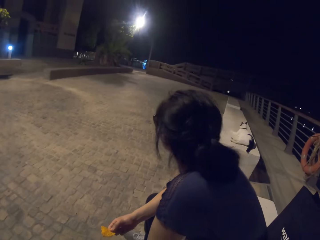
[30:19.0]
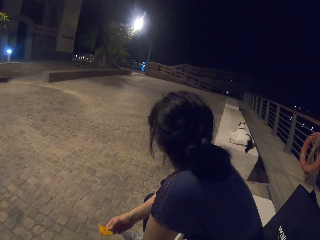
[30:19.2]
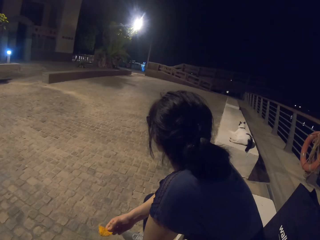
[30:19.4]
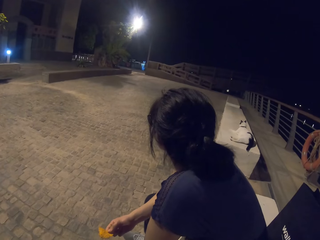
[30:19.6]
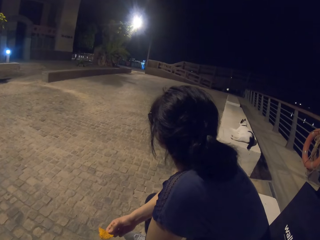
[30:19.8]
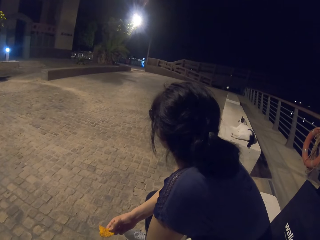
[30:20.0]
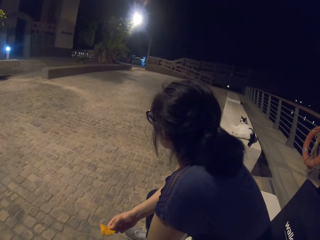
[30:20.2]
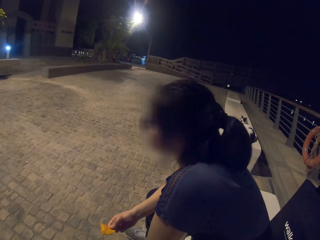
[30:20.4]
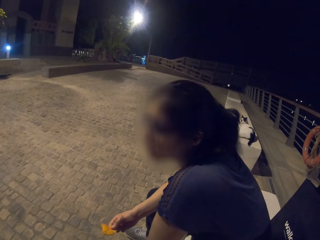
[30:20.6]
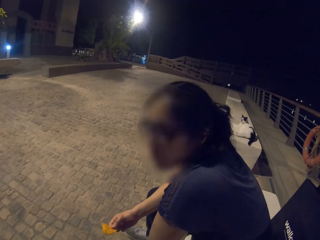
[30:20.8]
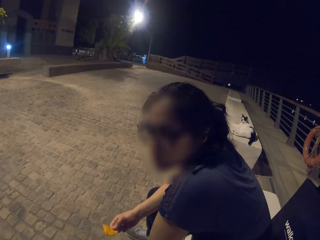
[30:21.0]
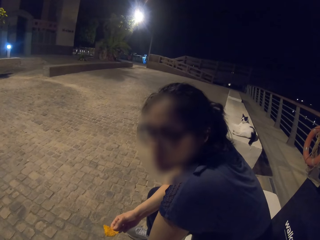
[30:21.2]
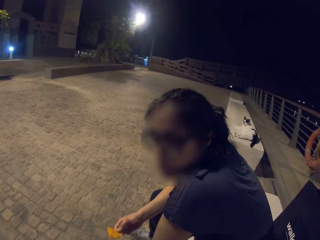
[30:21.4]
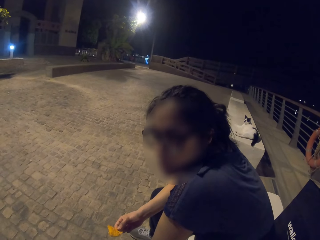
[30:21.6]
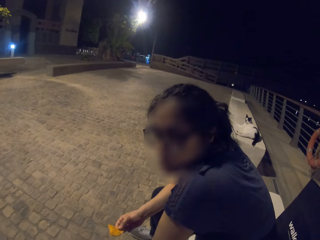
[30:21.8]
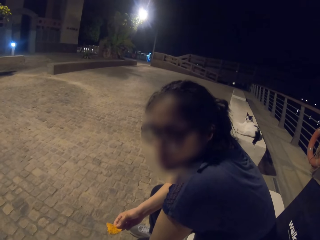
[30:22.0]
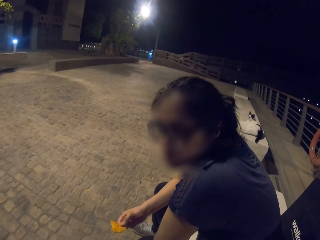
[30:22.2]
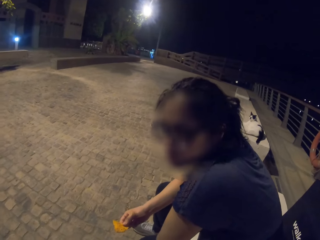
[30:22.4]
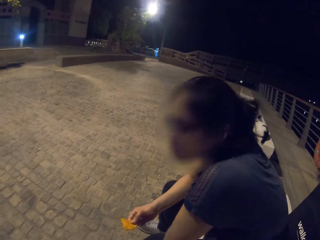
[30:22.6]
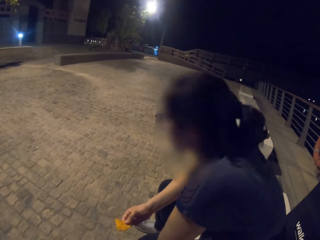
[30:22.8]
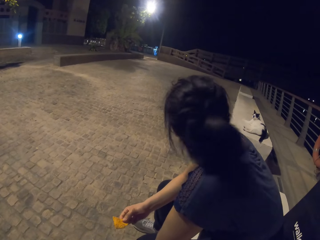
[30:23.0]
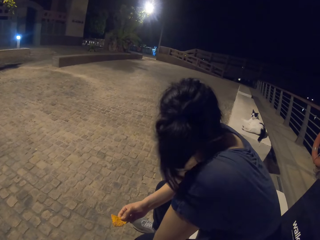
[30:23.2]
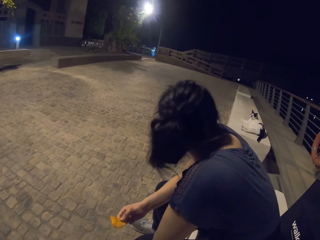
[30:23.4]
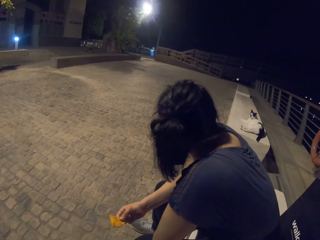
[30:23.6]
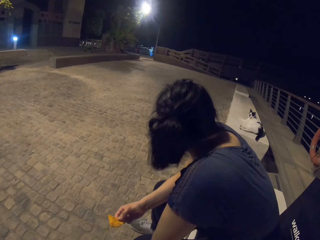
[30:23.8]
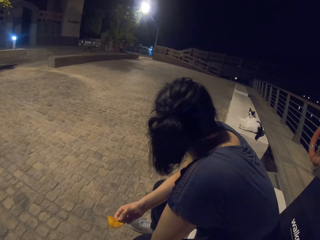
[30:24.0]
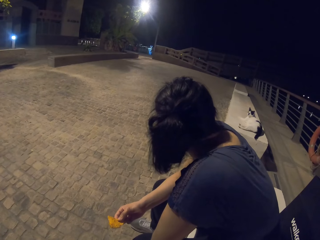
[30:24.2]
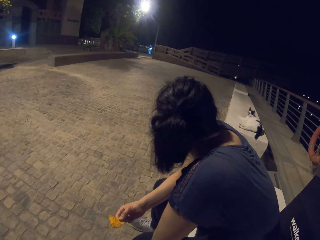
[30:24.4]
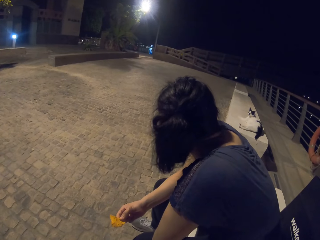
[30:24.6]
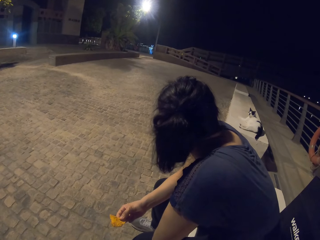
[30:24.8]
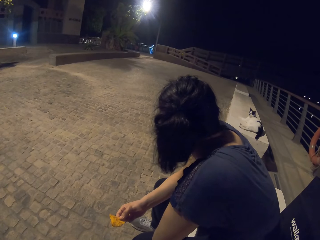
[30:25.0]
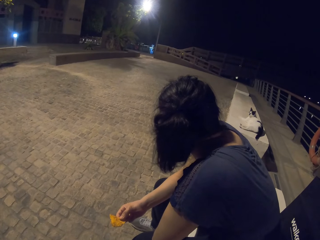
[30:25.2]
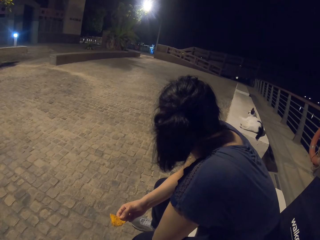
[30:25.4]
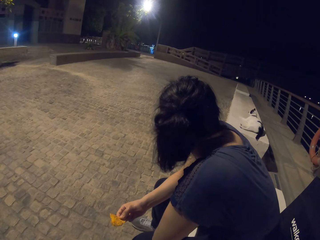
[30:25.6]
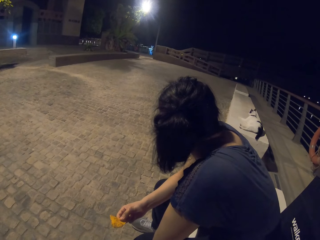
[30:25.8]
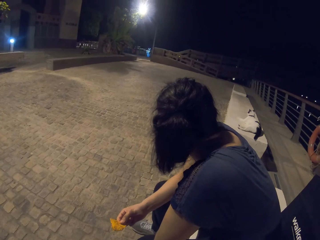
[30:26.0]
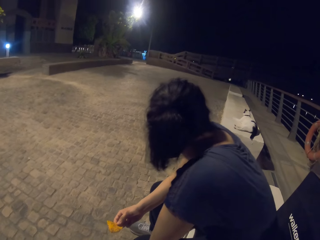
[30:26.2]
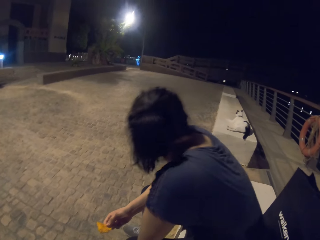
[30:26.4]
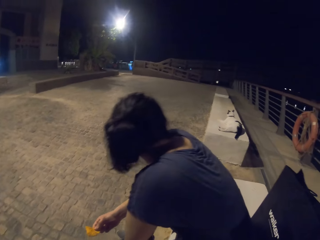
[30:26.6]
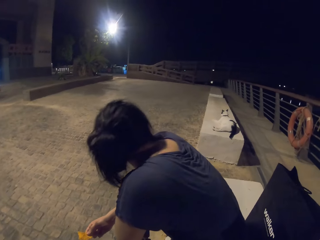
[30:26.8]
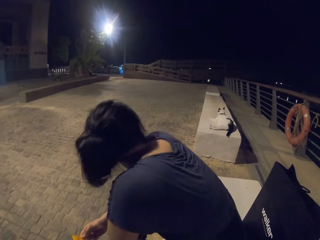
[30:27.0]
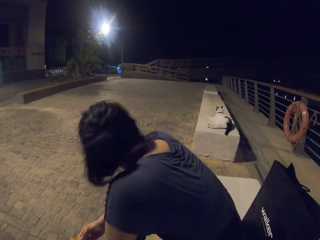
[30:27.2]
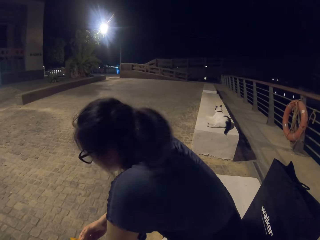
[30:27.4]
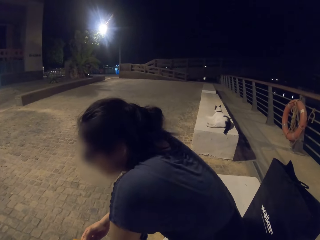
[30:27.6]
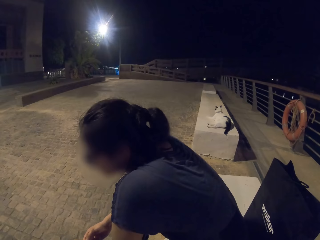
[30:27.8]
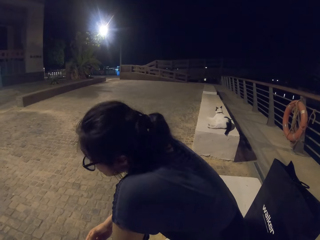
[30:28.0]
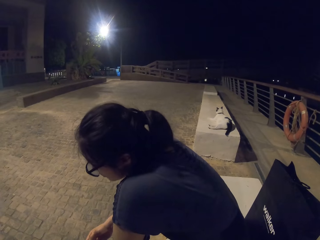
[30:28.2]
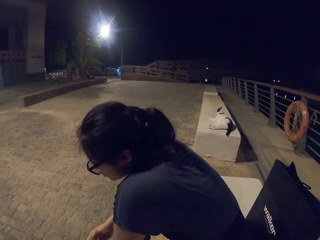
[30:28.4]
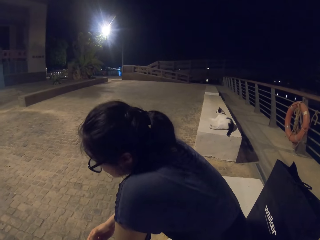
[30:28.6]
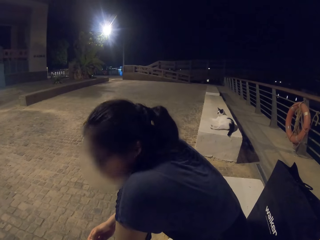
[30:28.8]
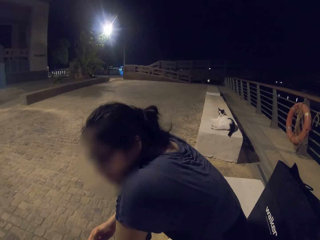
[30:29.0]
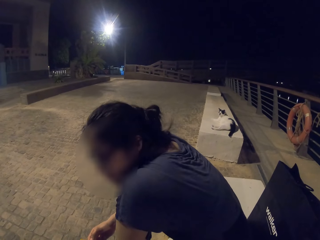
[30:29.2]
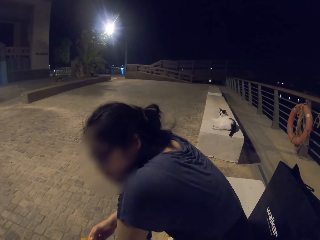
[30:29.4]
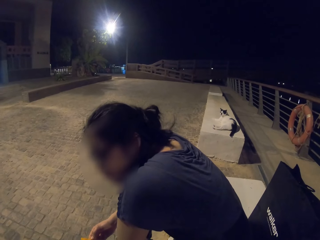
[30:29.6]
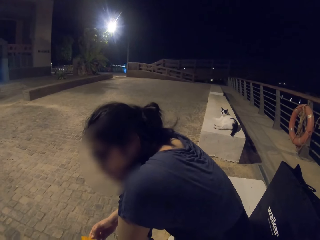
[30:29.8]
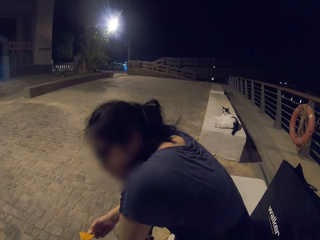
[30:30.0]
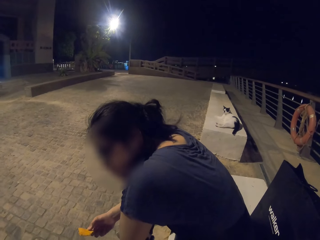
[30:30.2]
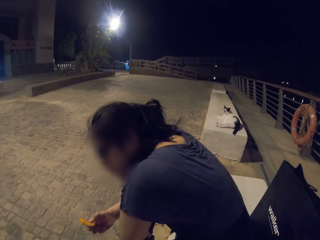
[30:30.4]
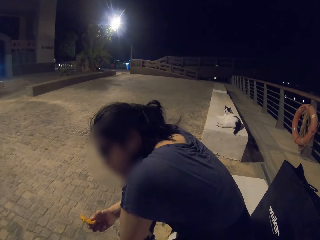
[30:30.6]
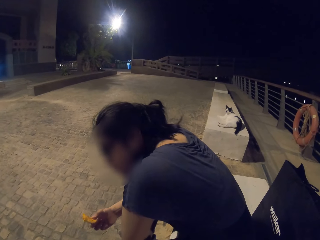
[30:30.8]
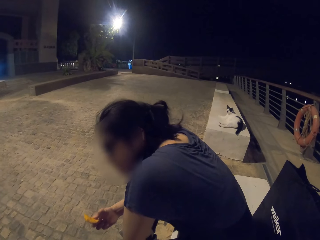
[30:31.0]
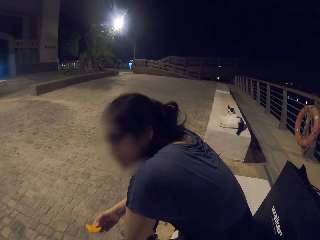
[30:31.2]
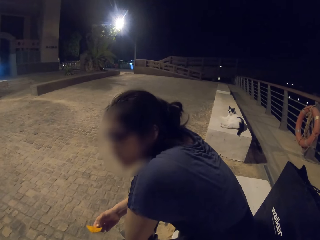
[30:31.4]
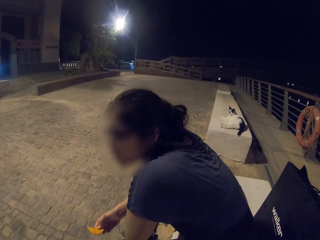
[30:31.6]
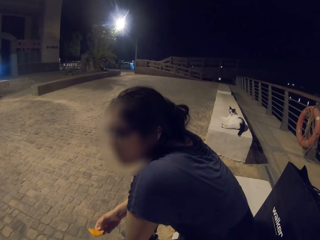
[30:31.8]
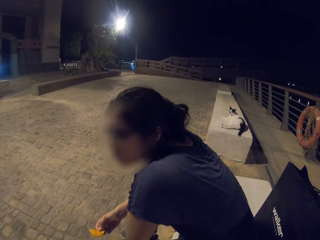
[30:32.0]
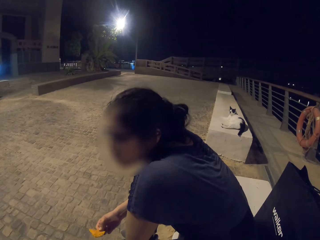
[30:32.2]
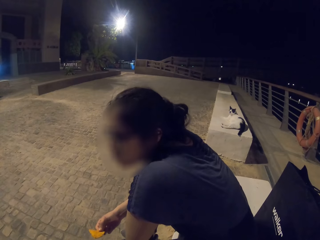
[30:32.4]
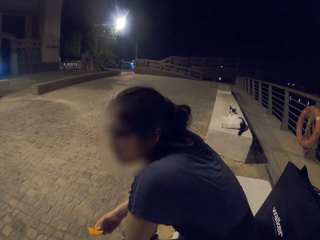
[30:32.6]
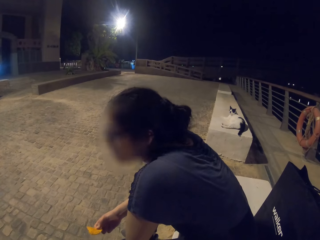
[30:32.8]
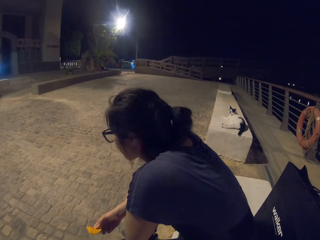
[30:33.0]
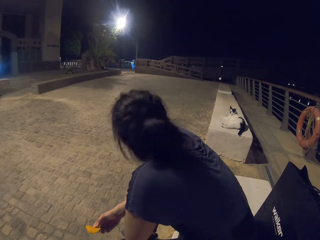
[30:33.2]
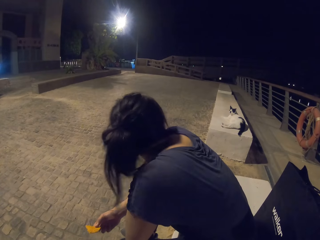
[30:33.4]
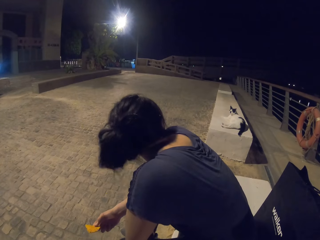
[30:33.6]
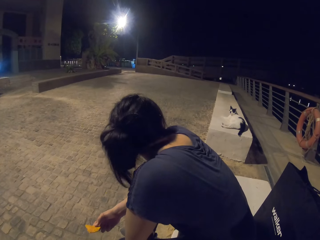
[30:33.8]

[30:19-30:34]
The camera wearer looks at a woman. They talk to the woman.

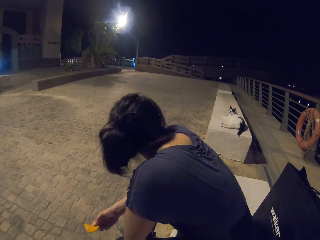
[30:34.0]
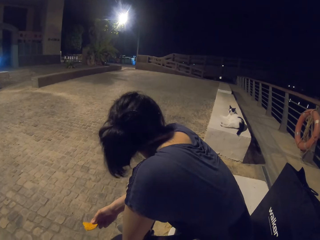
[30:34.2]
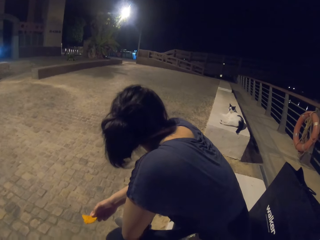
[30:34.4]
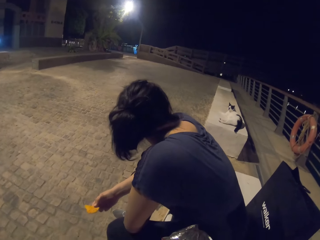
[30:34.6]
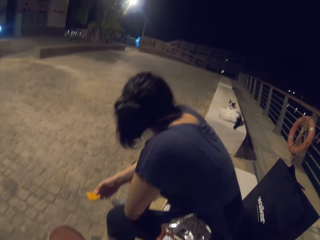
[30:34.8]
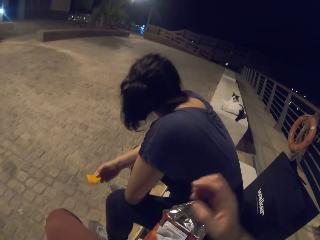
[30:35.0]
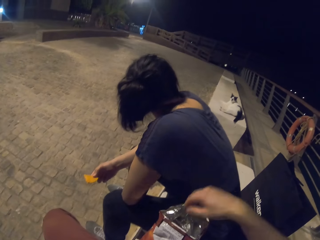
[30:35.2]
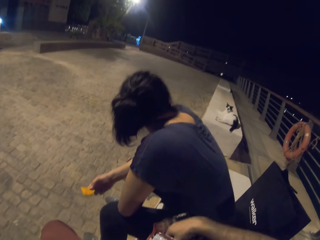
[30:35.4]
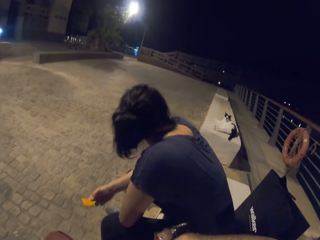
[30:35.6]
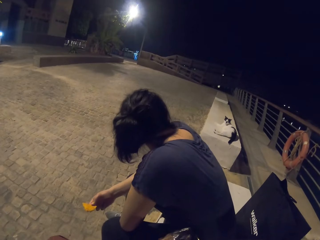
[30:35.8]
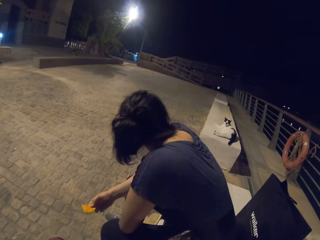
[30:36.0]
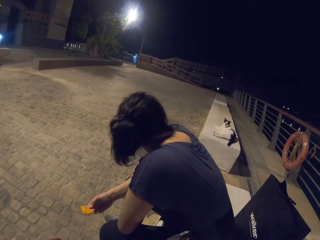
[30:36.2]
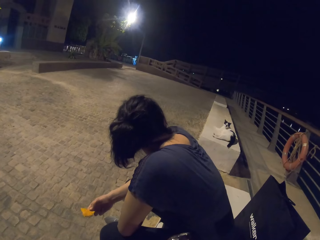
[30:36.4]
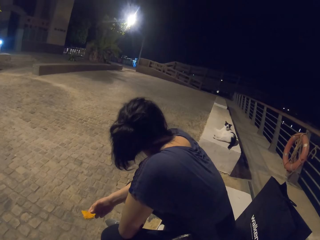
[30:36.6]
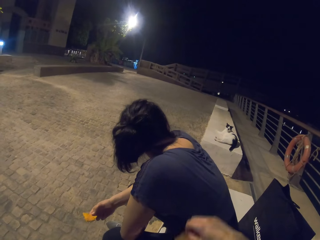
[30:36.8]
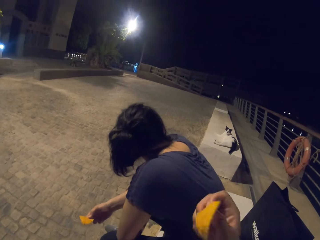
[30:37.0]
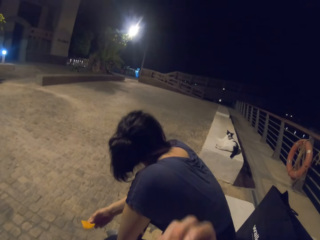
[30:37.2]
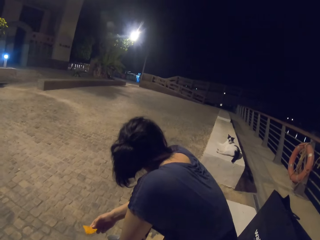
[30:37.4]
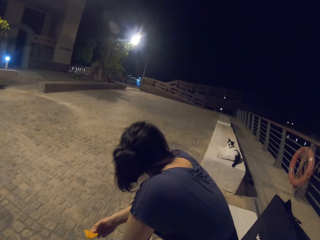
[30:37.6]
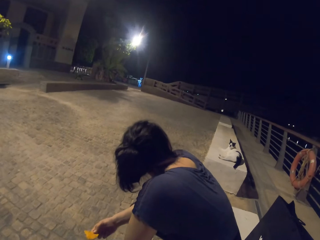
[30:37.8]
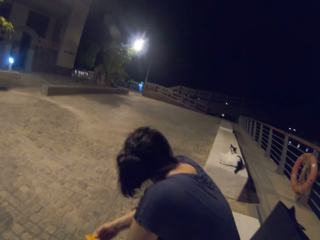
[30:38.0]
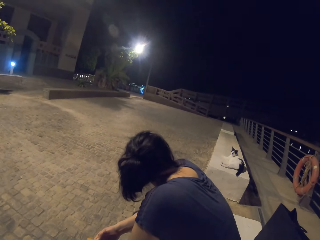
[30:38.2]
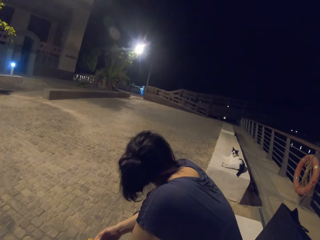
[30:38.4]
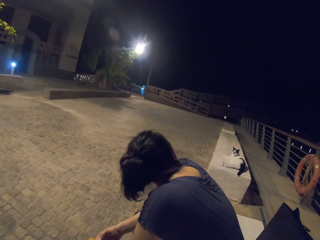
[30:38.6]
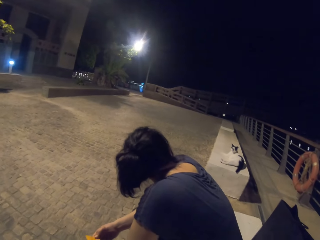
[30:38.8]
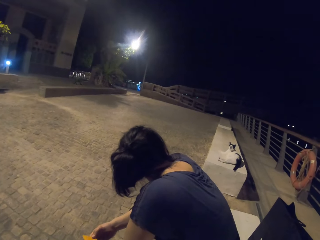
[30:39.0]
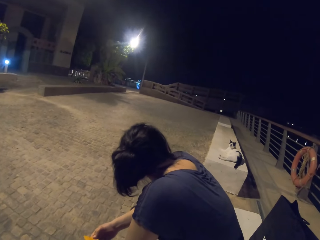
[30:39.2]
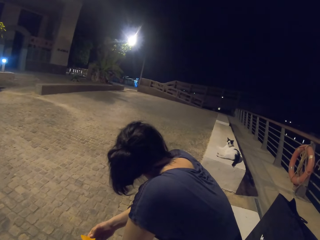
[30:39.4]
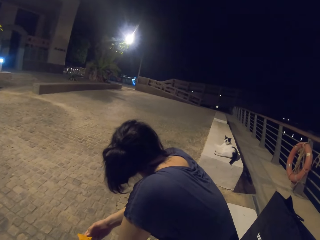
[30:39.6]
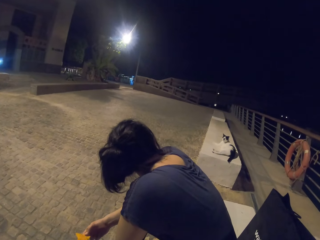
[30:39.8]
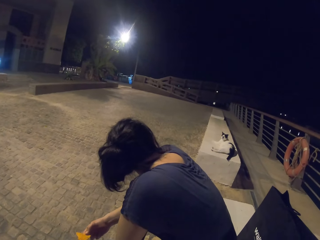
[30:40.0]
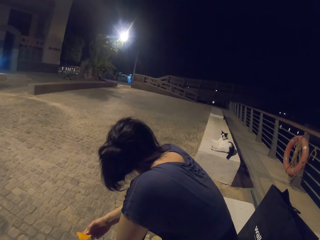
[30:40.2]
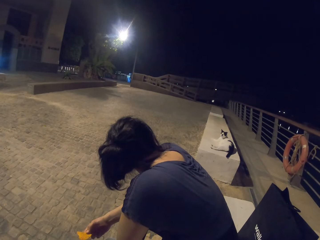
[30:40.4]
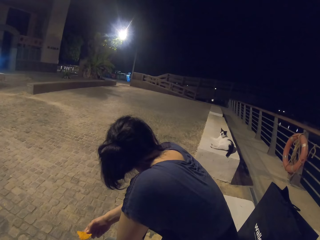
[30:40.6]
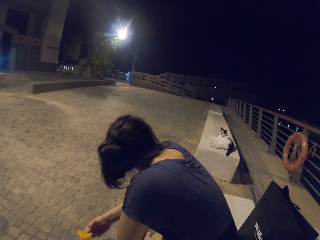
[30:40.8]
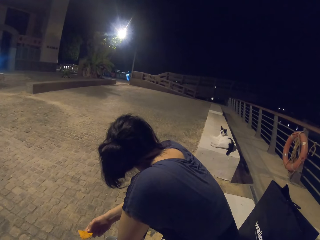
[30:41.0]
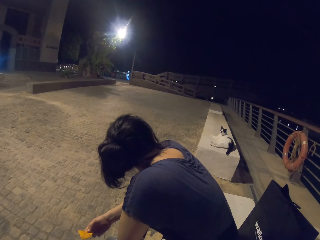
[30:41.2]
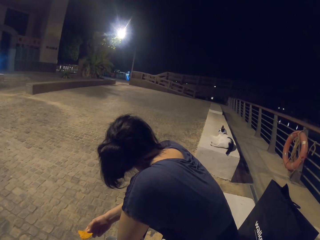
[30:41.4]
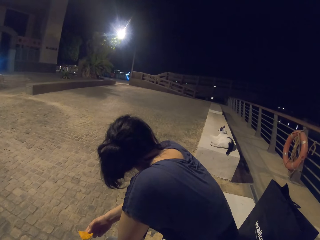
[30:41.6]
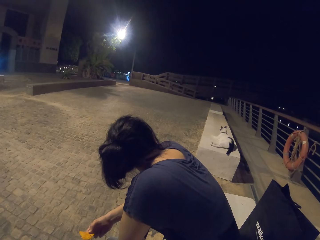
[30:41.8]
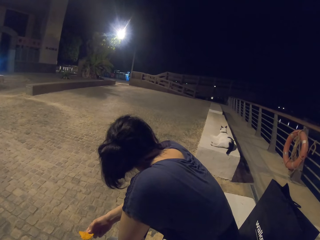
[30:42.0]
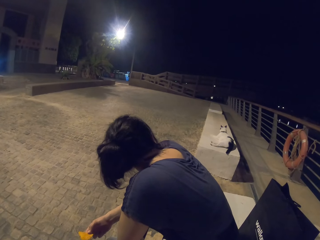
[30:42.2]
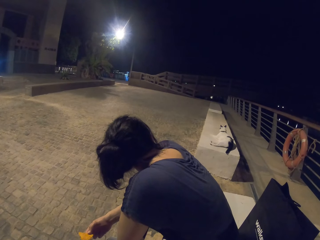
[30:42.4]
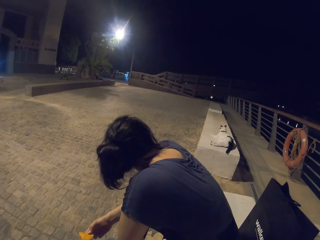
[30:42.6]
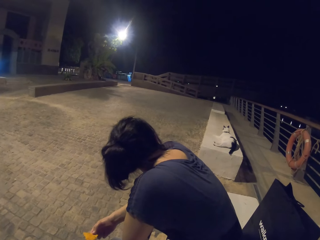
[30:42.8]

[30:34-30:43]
The camera wearer puts his hand in the packet. He takes a crisp. He eats the crisp.
